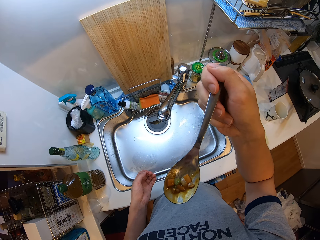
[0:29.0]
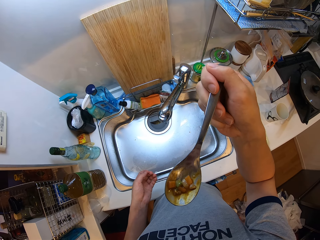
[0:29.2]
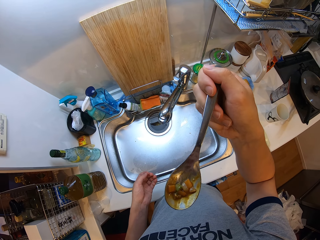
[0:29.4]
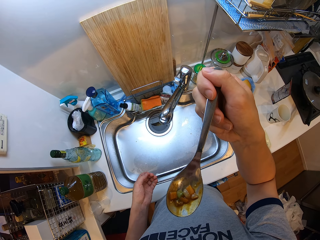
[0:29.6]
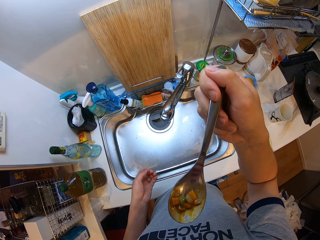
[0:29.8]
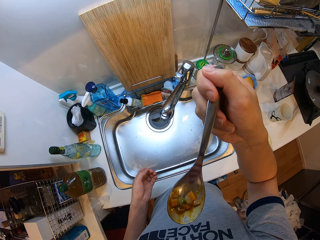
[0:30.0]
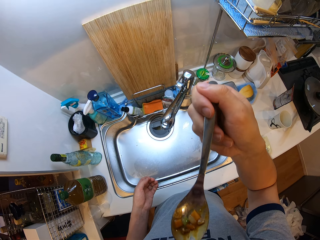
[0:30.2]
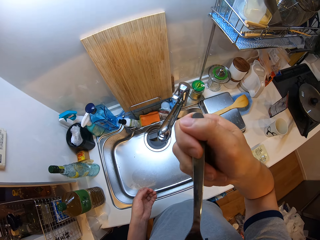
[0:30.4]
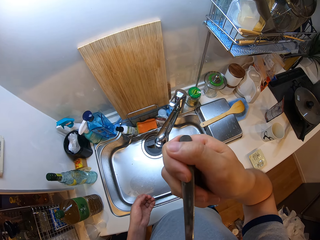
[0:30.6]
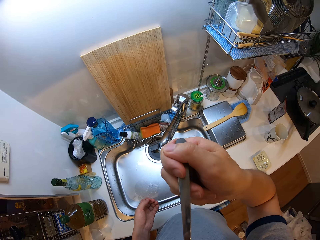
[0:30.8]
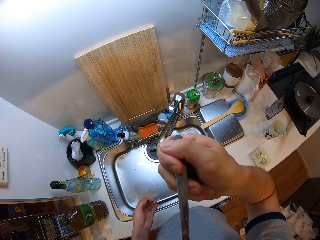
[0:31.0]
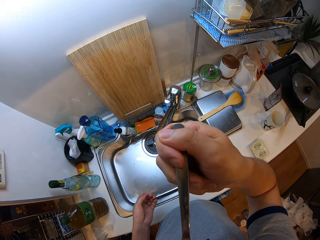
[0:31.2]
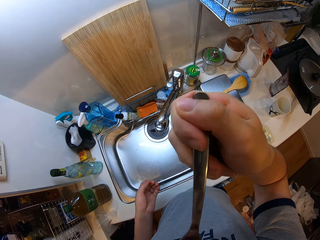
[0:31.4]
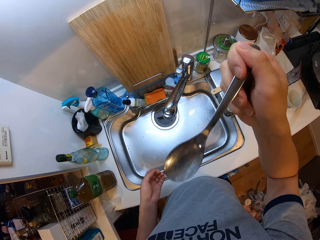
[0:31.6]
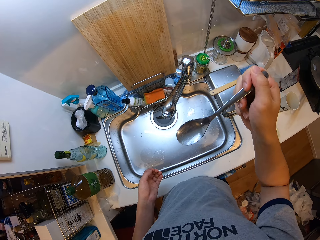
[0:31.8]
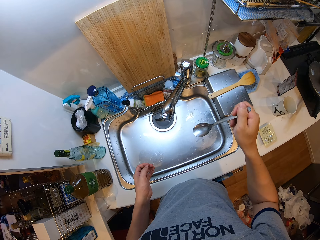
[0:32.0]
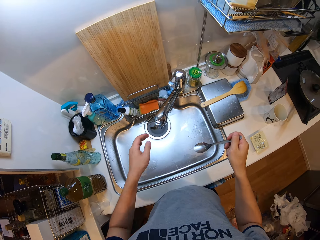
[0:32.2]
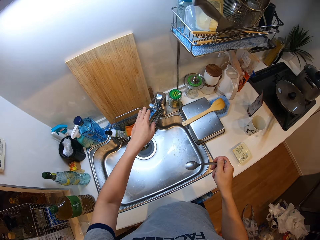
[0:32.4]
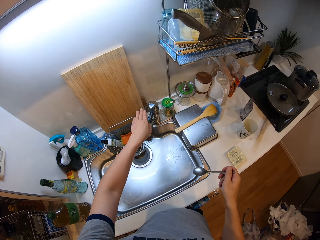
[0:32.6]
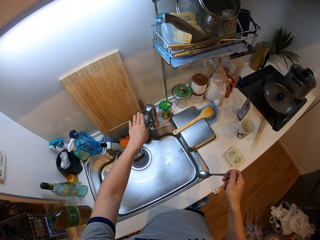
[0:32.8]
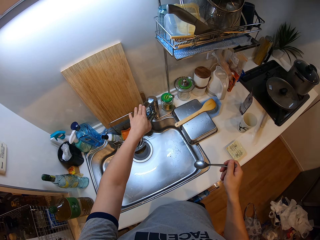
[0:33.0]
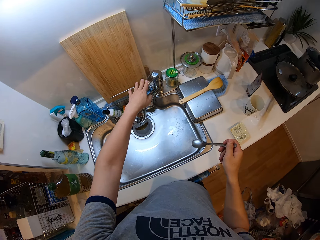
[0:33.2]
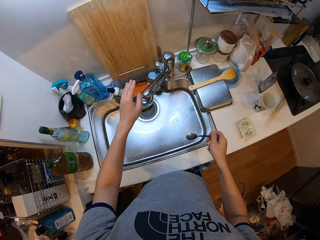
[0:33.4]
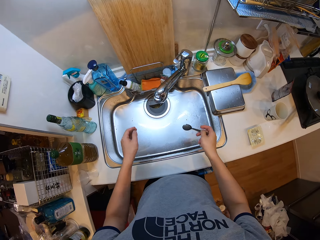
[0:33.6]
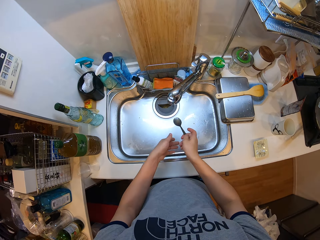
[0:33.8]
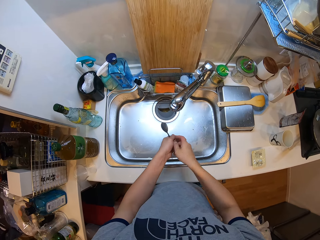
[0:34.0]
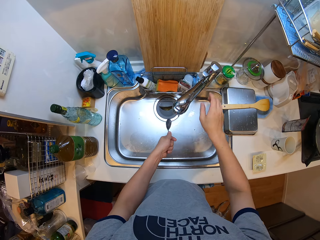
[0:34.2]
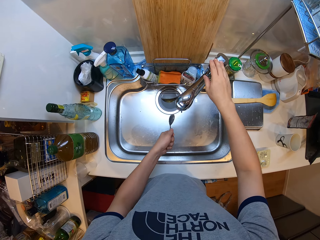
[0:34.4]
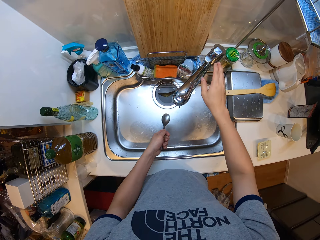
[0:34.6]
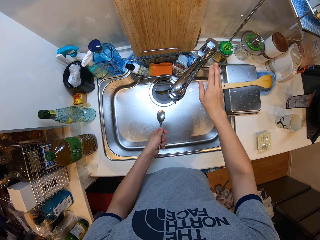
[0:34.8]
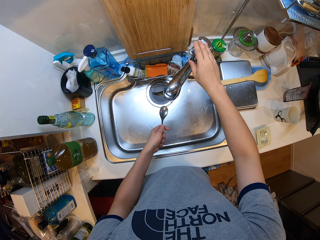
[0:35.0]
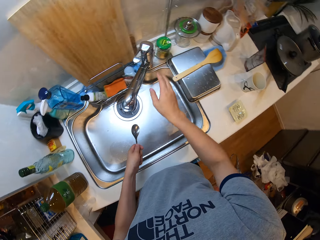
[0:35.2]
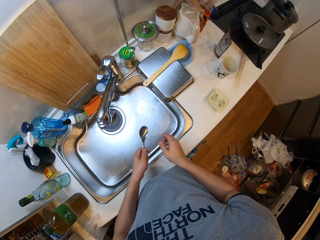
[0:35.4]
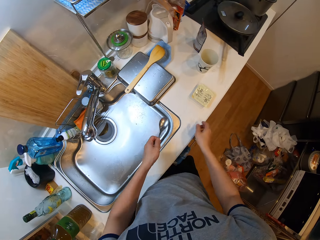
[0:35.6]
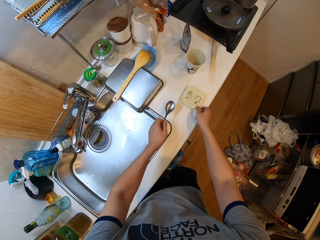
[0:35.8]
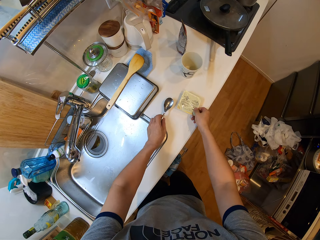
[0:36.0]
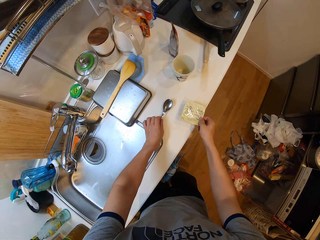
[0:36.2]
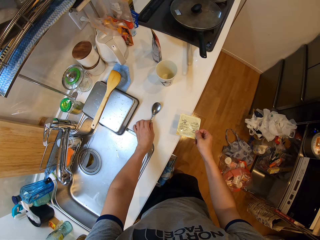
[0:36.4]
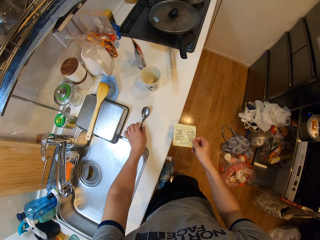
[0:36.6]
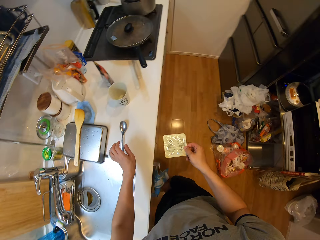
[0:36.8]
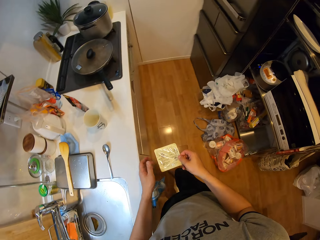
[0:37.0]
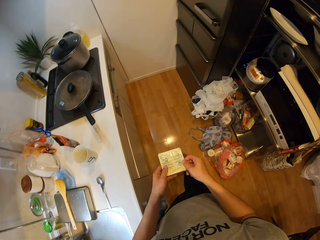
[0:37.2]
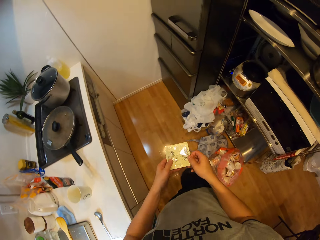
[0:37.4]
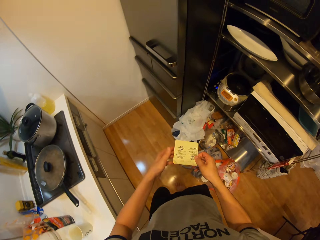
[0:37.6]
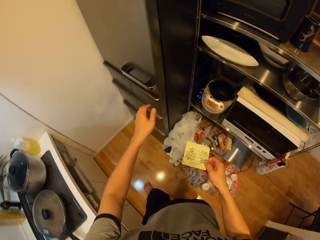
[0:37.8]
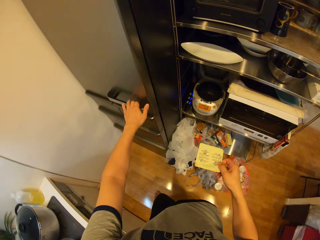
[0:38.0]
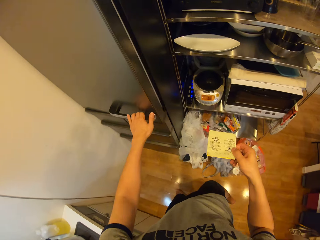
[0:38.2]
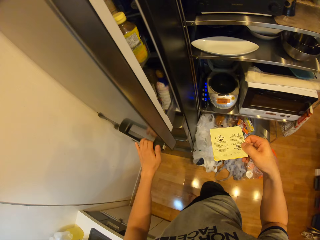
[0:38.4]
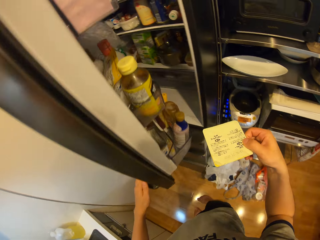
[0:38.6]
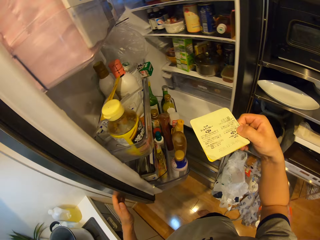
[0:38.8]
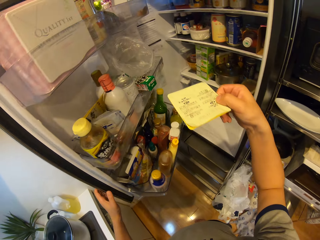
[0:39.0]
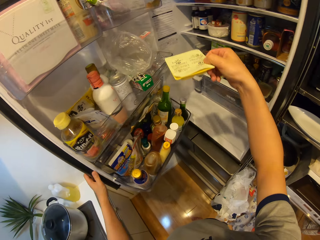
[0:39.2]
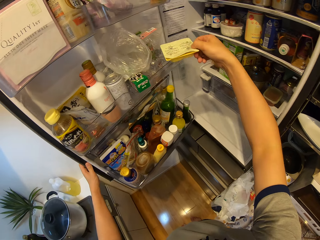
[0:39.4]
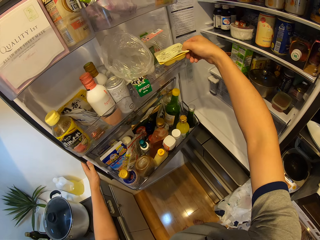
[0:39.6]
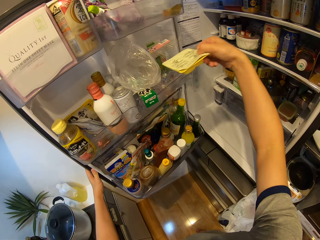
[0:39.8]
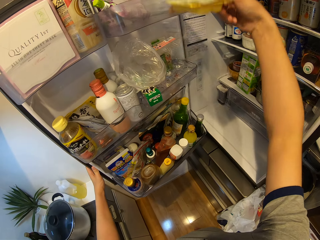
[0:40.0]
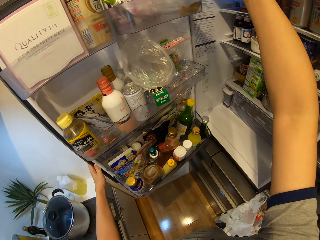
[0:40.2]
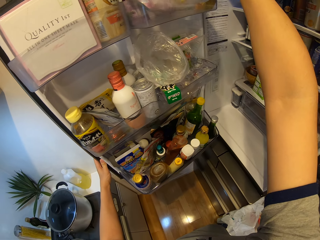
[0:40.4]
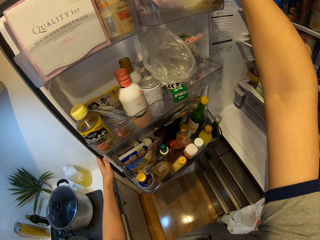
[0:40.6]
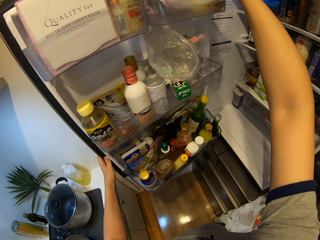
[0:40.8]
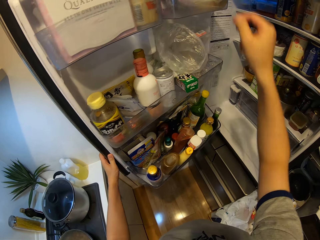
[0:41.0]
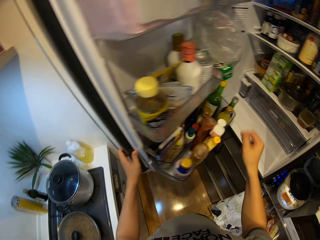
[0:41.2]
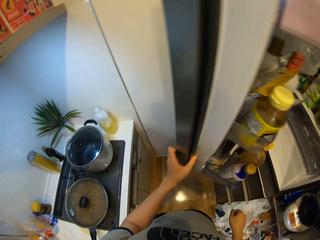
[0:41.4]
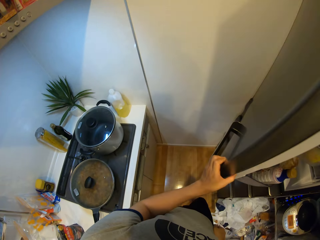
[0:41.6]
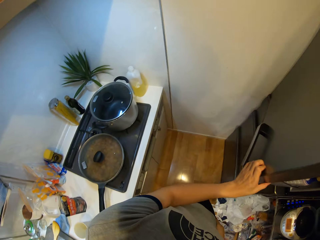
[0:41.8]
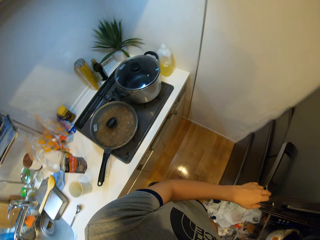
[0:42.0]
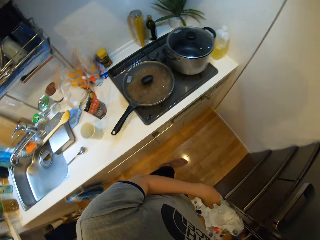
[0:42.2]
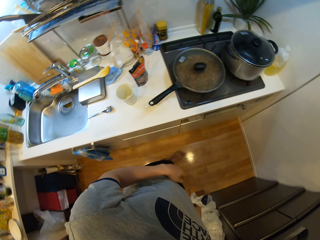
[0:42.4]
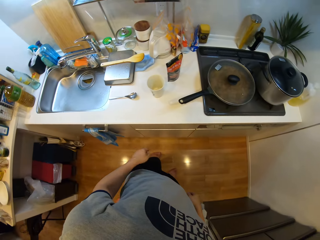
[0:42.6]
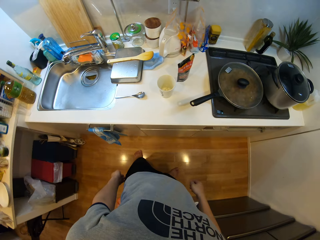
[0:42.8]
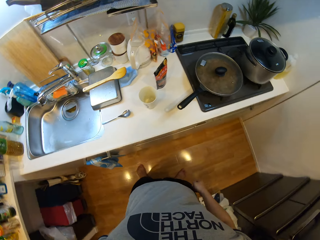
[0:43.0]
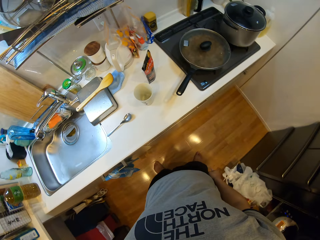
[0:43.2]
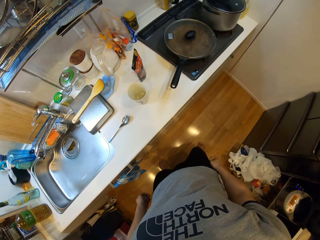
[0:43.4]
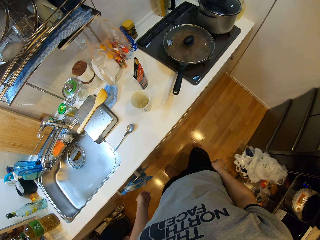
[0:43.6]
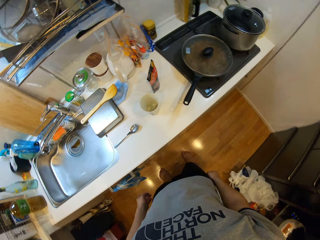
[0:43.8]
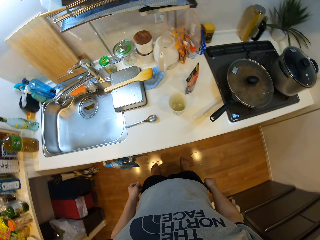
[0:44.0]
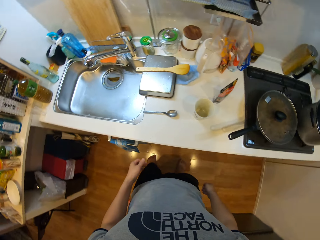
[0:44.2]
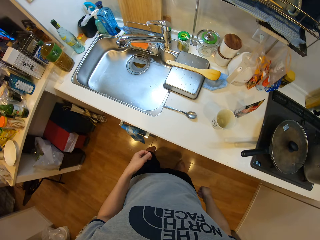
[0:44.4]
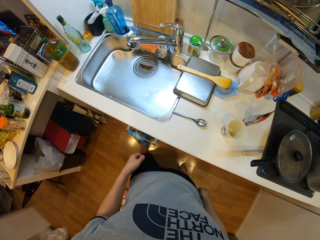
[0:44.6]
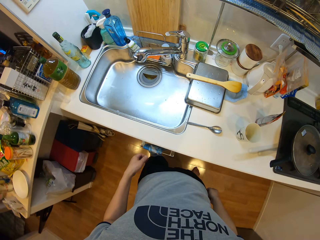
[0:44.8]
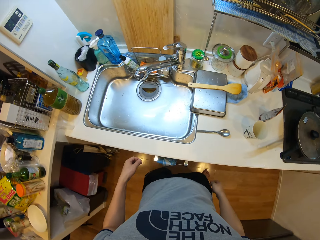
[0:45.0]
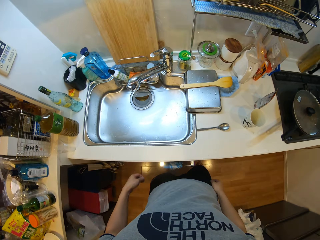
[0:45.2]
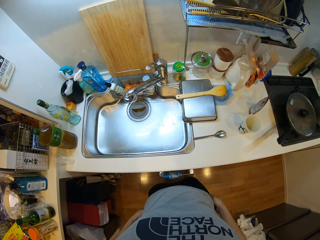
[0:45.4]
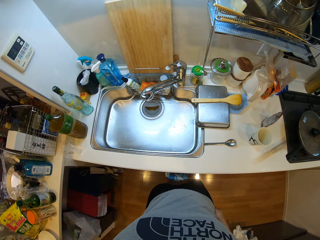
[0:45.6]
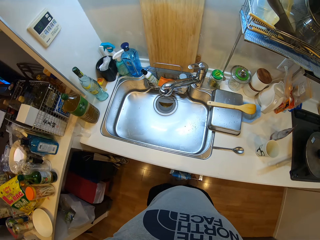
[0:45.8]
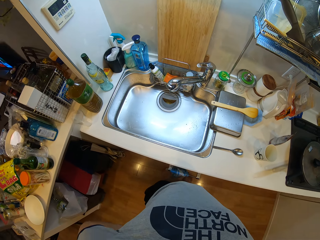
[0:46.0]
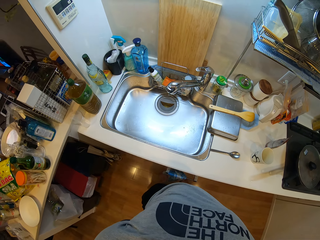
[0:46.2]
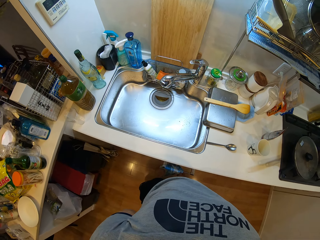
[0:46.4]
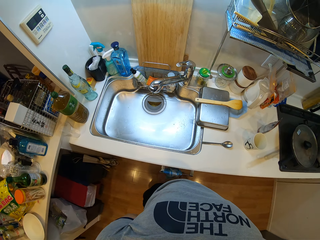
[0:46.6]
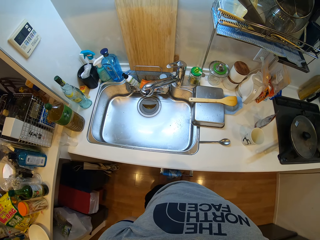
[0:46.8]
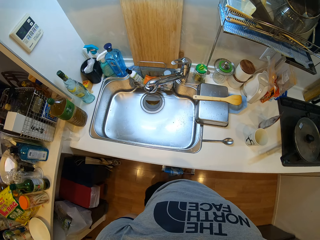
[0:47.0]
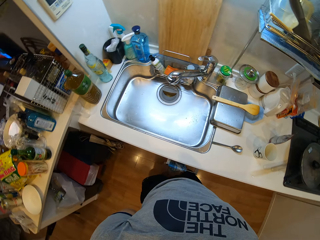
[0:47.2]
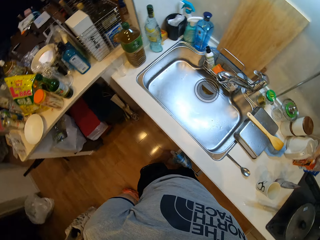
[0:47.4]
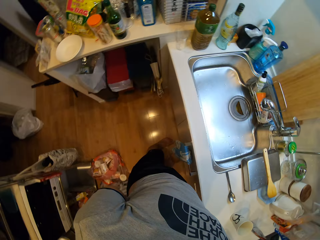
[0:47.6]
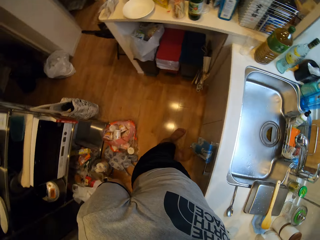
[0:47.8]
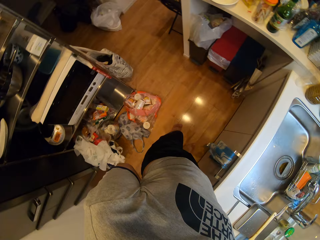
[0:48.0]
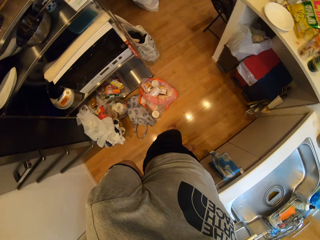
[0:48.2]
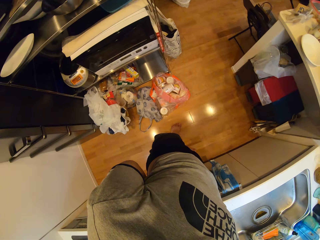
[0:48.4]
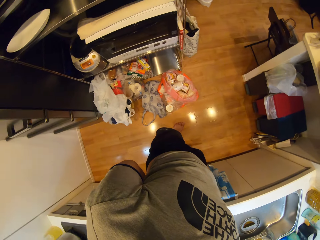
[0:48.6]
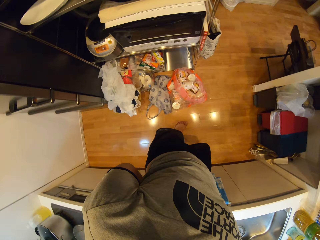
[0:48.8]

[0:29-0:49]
The camera wearer tastes the soup. She removes her left hand from the kitchen slab. She tries opening the tap with her left hand. She presses the tap. She passes the spoon from her right hand to her left hand. She tries touching the tap with her right hand. She picks up a pack from the kitchen slab with her right hand. She places the spoon in her left hand on the kitchen slab. She moves towards a refrigerator. She holds the pack with both hands. She opens the refrigerator with her left hand. She puts the pack into the refrigerator with her right hand. She closes the refrigerator with her left hand. She turns round. She walks.

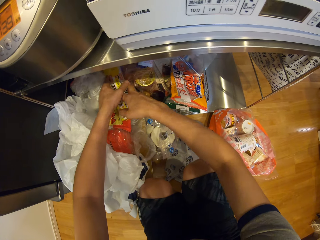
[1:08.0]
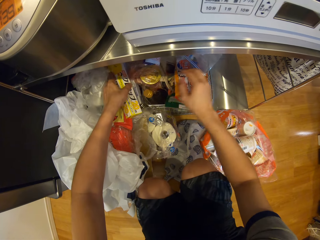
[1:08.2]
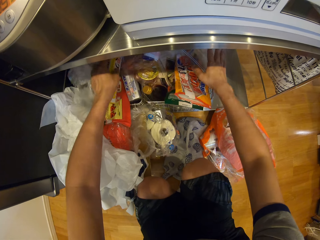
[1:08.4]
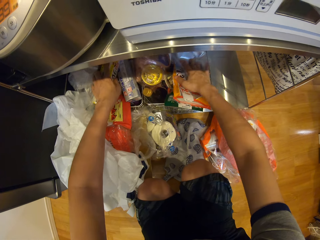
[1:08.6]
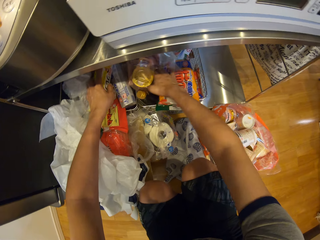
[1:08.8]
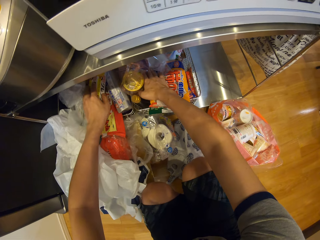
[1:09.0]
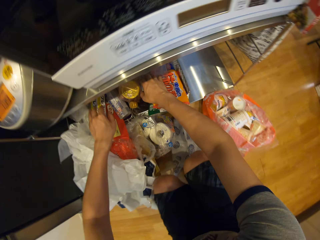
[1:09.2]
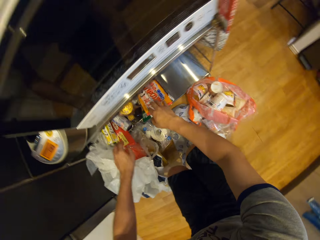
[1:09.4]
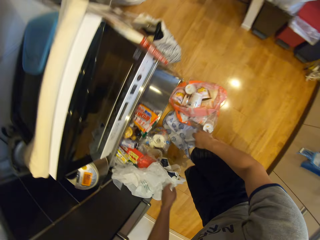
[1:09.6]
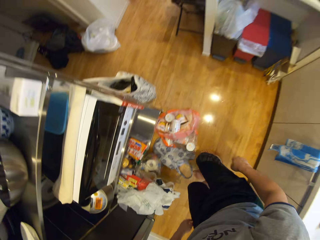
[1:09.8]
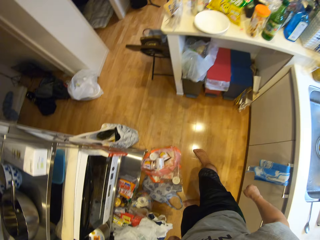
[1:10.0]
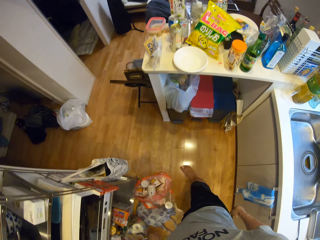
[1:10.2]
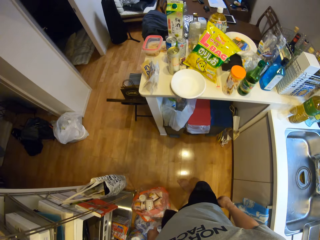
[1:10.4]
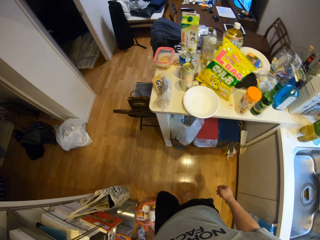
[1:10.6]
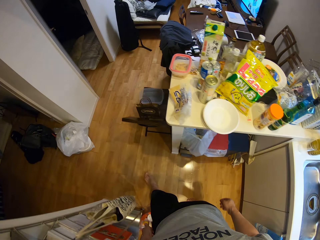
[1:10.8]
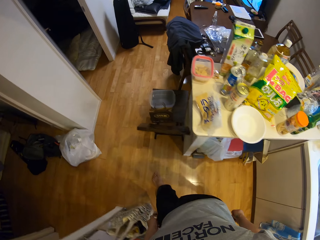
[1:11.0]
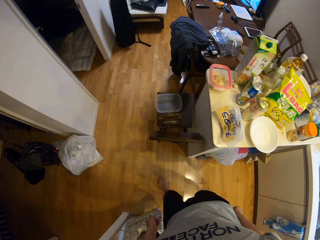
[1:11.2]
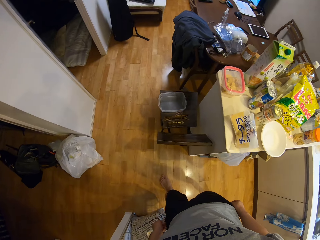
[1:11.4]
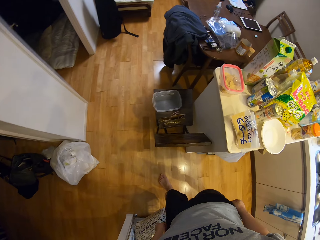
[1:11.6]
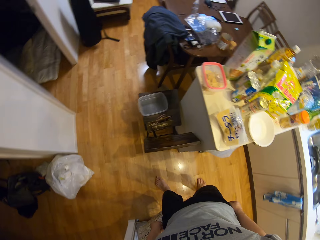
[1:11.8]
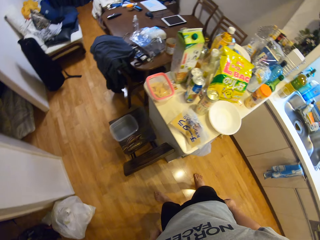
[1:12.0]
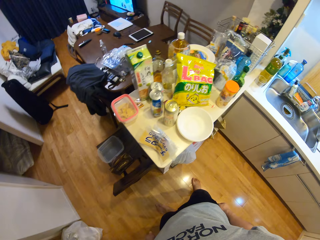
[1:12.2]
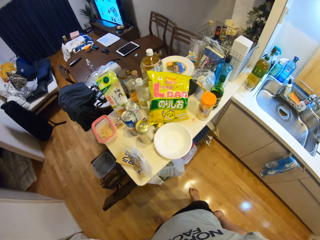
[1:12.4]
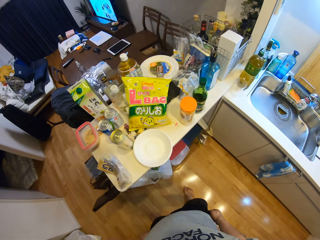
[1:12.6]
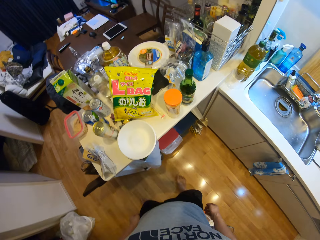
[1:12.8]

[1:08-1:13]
The camera wearer touches the packets. They move a bit. They move a hand. They walk.
